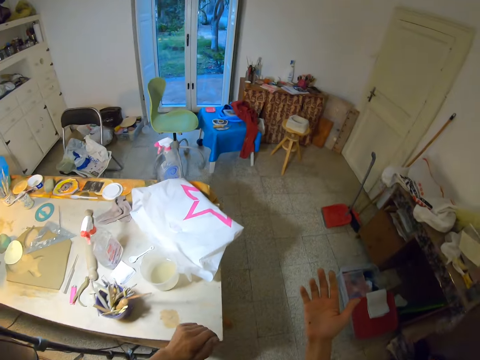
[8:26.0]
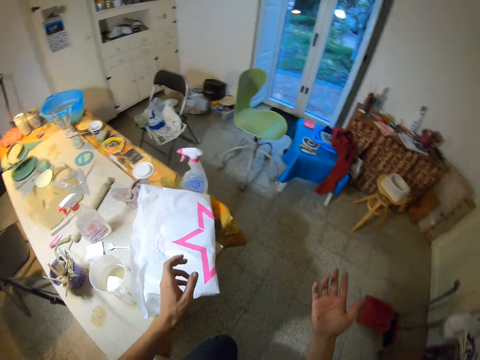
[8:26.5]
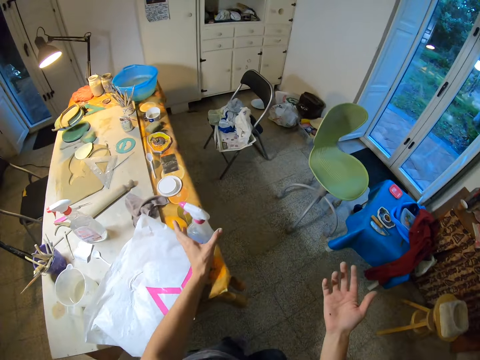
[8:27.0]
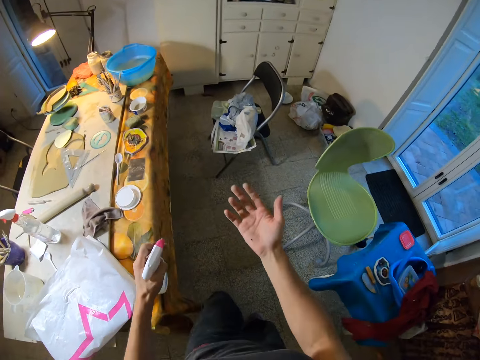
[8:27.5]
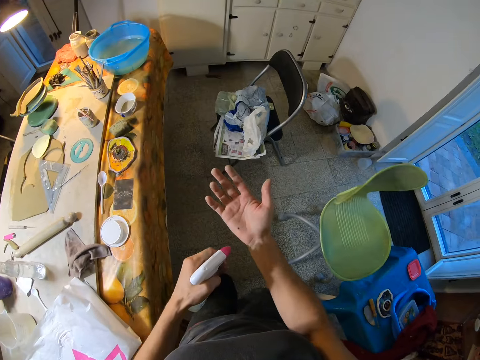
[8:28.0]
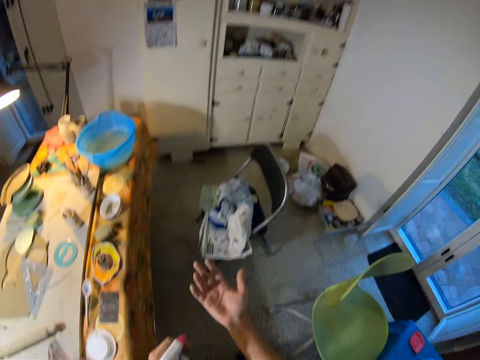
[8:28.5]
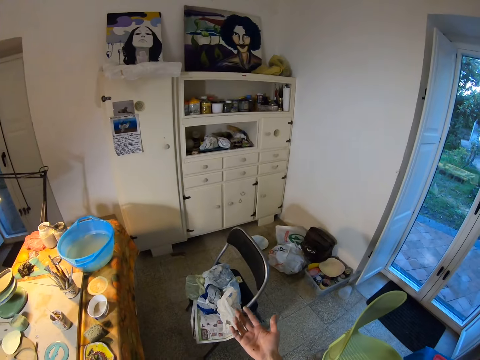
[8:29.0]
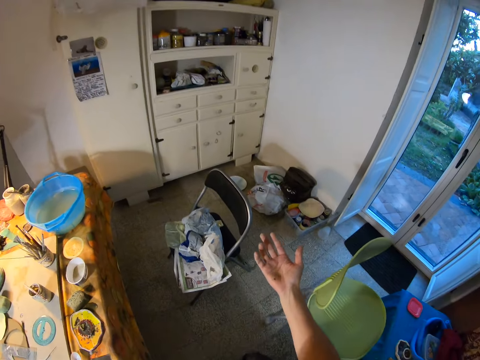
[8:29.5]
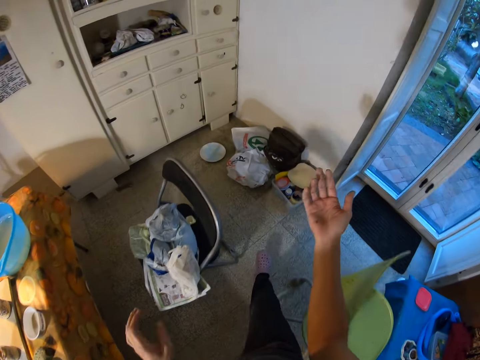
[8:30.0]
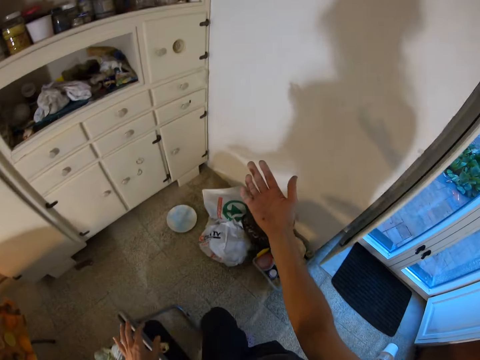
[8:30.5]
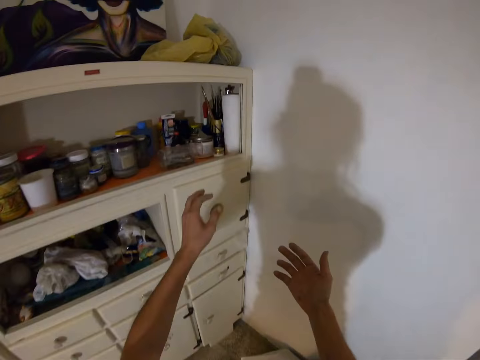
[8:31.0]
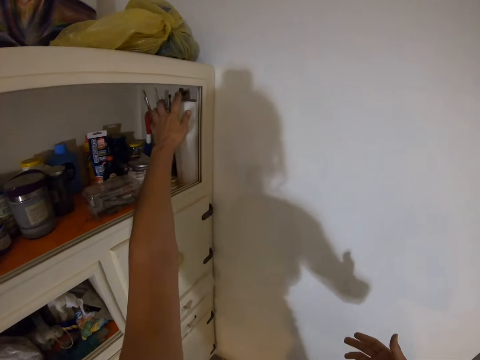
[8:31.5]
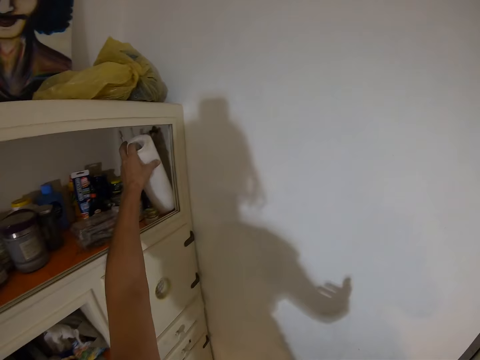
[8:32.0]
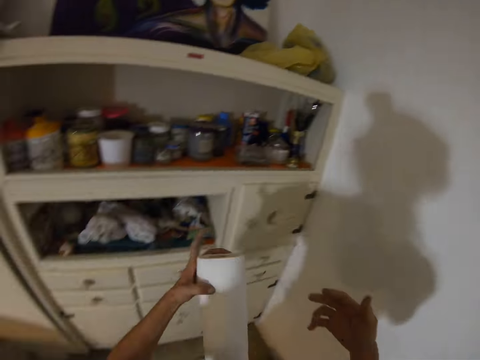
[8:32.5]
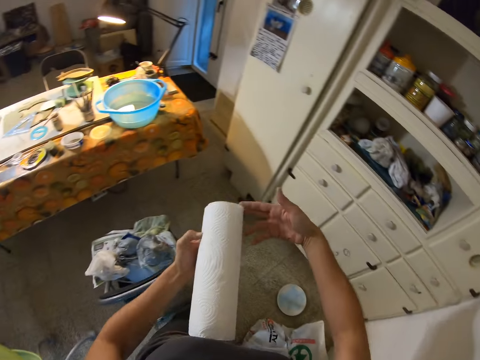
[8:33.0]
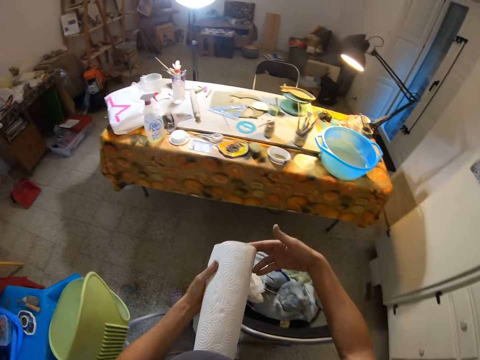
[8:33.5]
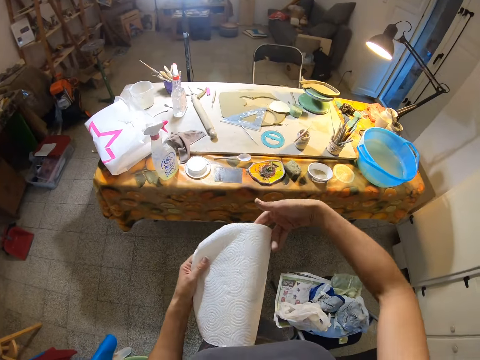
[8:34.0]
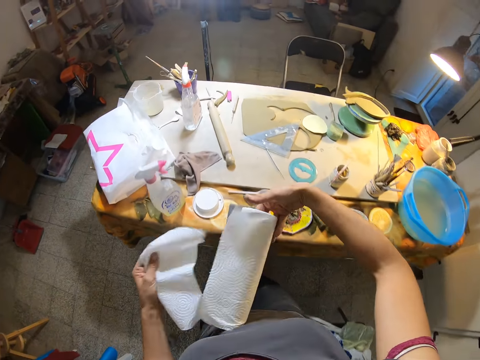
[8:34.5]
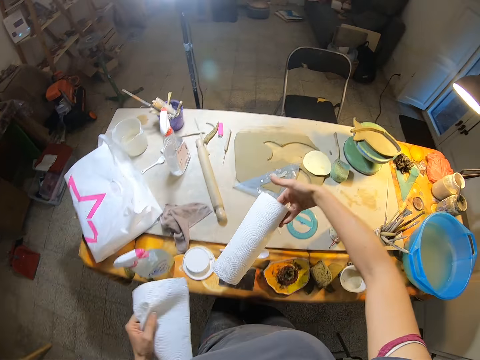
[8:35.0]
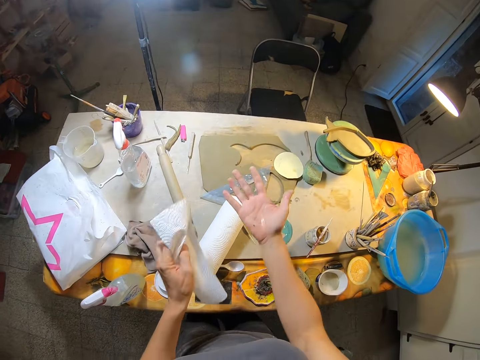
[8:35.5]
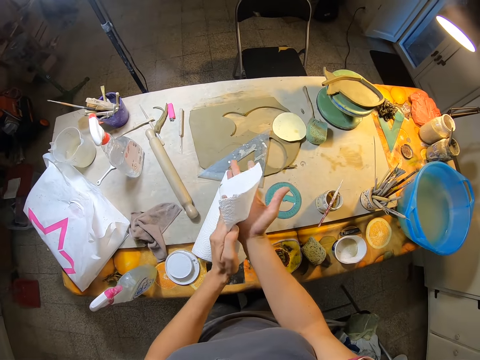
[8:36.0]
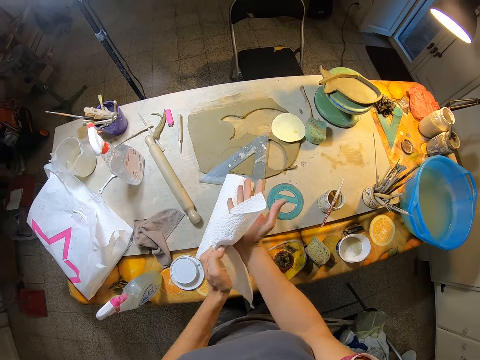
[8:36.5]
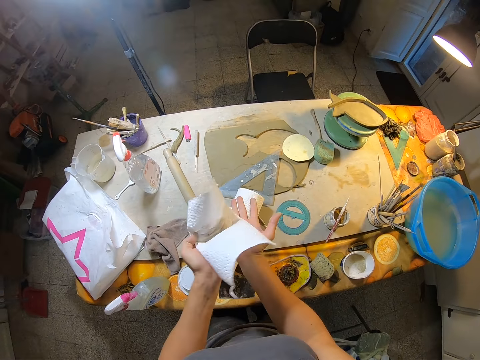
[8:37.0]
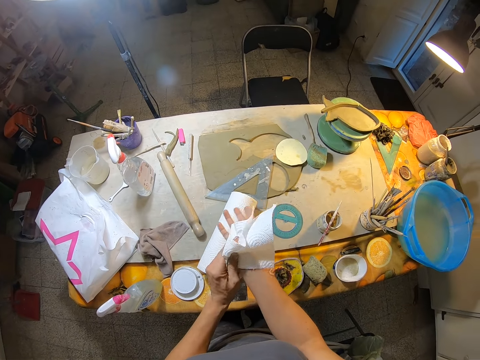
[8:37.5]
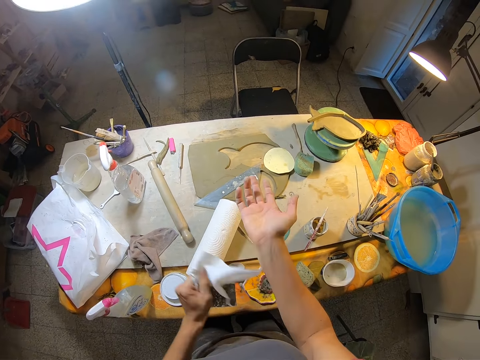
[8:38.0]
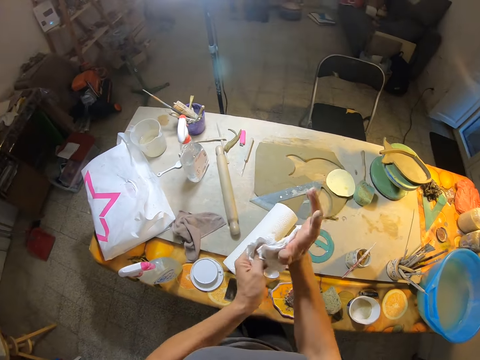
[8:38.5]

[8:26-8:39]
The camera wearer lifts a water sprayer from the table with her left hand. She sprays water from the water sprayer in her left hand on her right hand. She drops the water sprayer from her left hand on the table. She grabs a tissue or paper towel from a shelf with her left hand. She holds the tissue with her right hand. She removes a tissue from the tissue in her right hand with her left hand. She drops the tissue from her right hand to the table. She wipes the bug off her right hand with the tissue in her left hand.

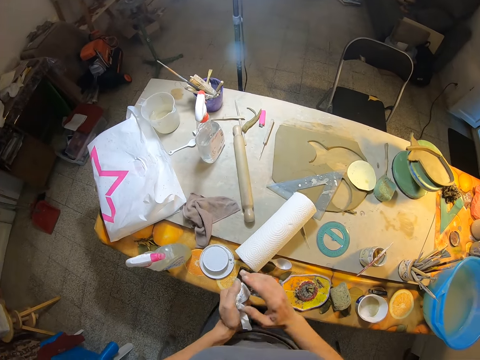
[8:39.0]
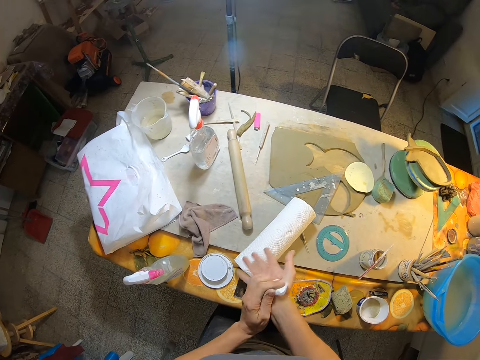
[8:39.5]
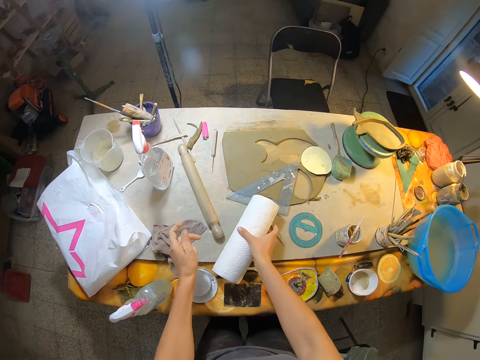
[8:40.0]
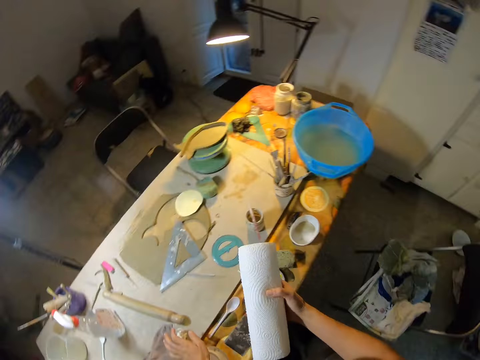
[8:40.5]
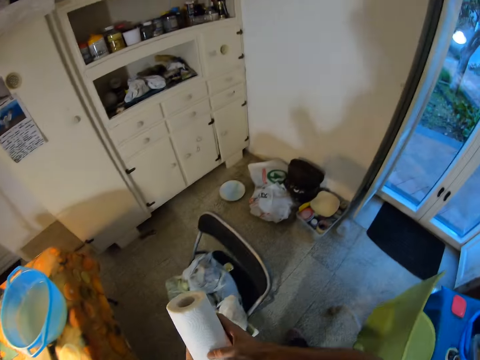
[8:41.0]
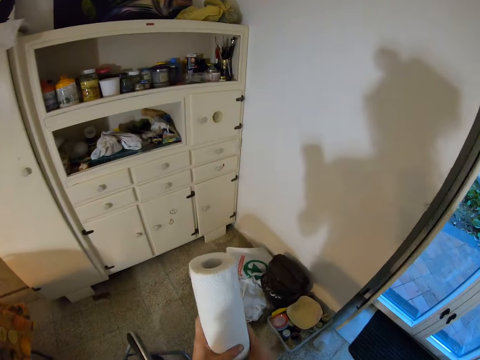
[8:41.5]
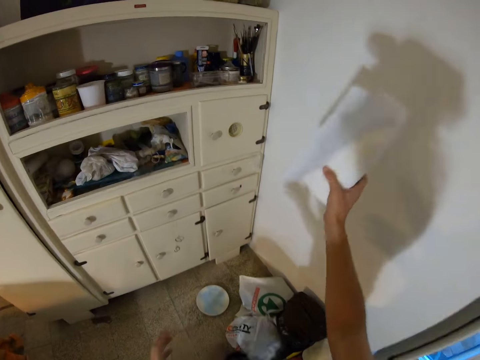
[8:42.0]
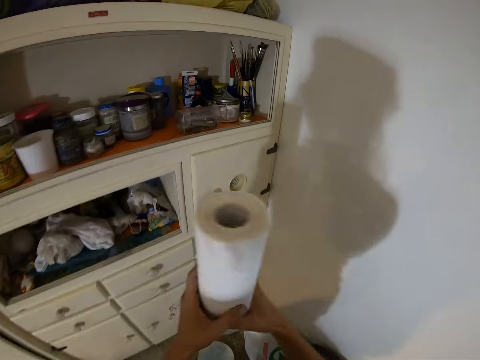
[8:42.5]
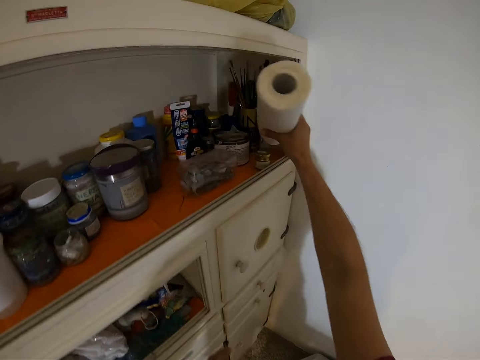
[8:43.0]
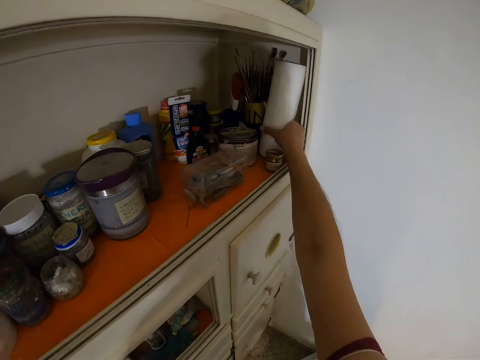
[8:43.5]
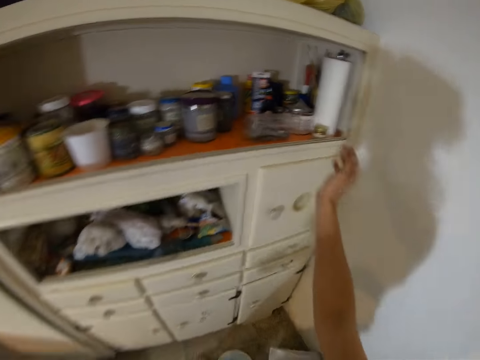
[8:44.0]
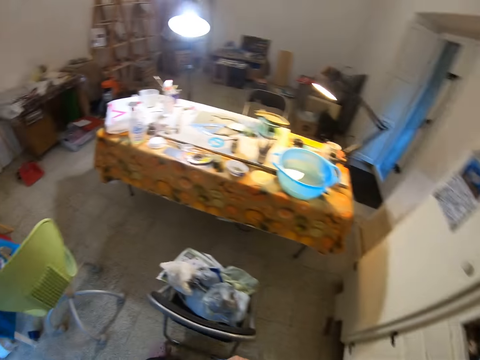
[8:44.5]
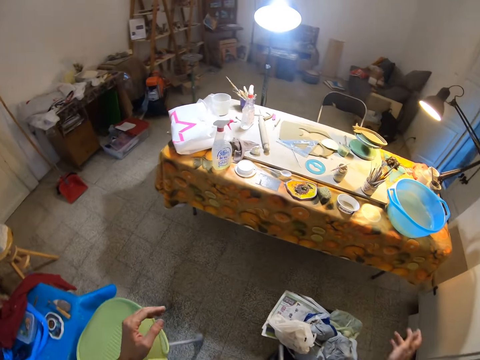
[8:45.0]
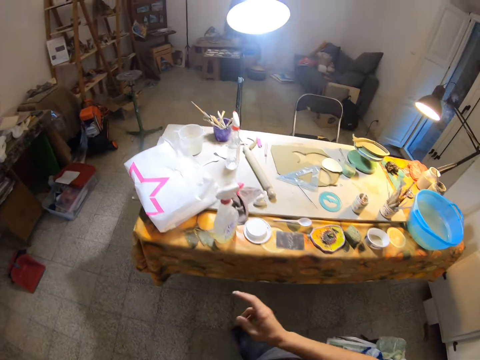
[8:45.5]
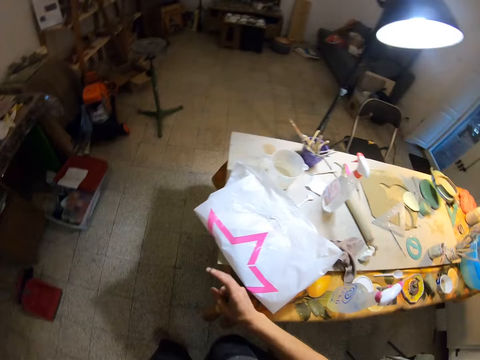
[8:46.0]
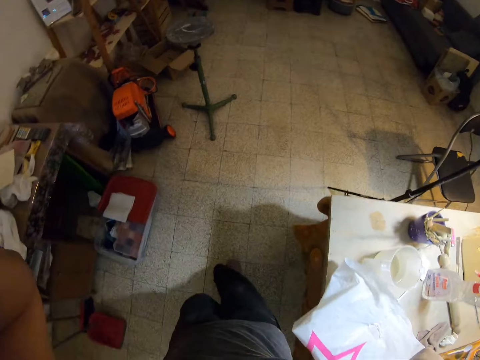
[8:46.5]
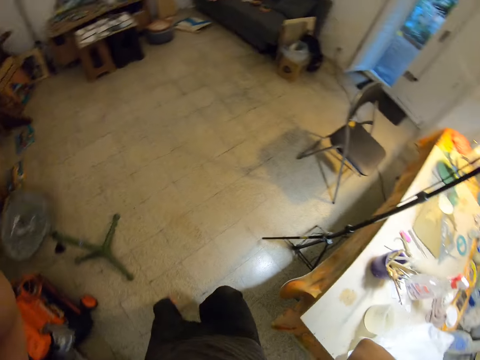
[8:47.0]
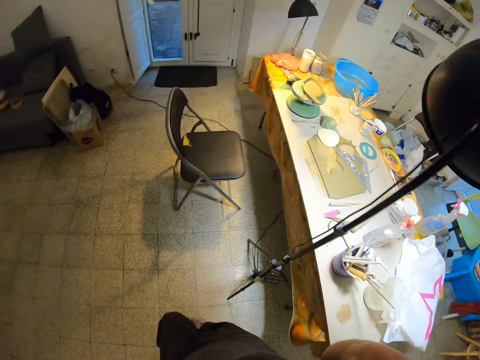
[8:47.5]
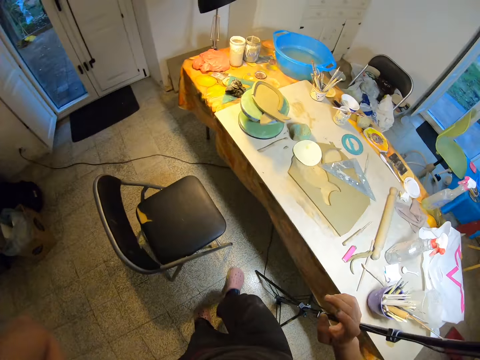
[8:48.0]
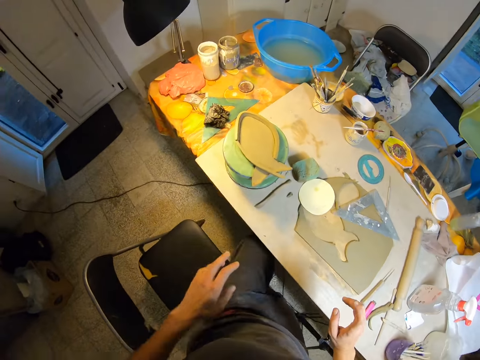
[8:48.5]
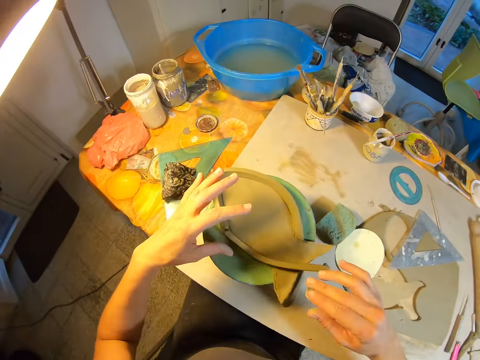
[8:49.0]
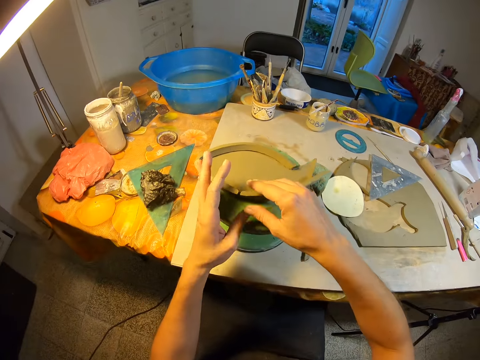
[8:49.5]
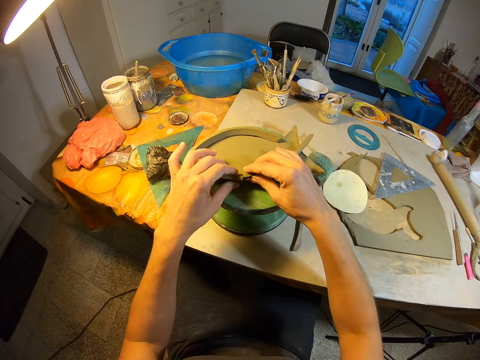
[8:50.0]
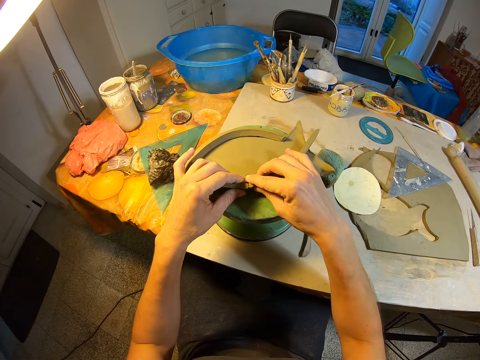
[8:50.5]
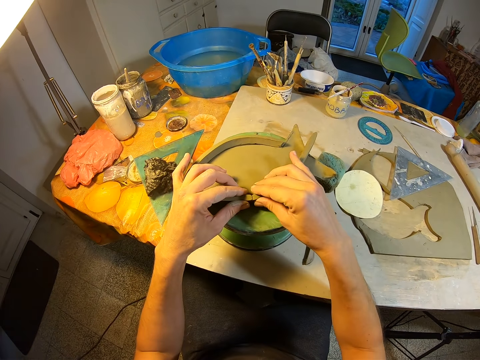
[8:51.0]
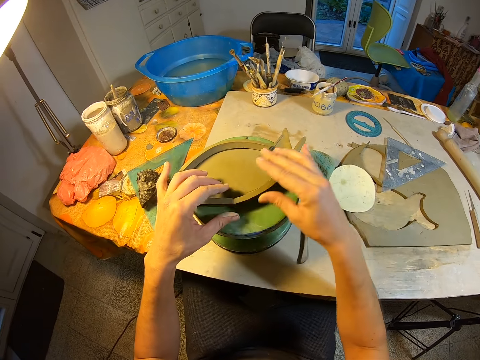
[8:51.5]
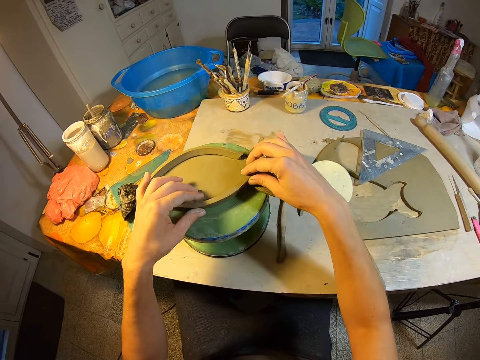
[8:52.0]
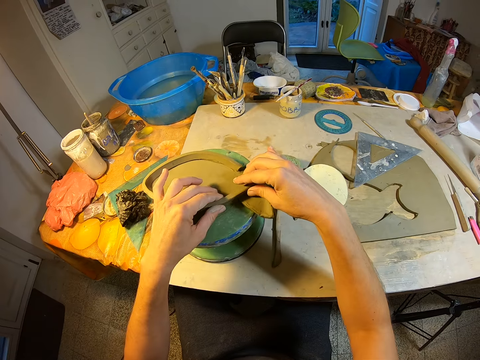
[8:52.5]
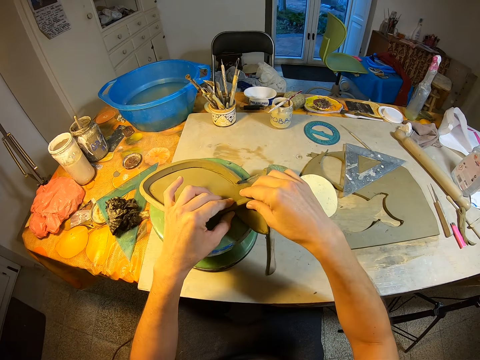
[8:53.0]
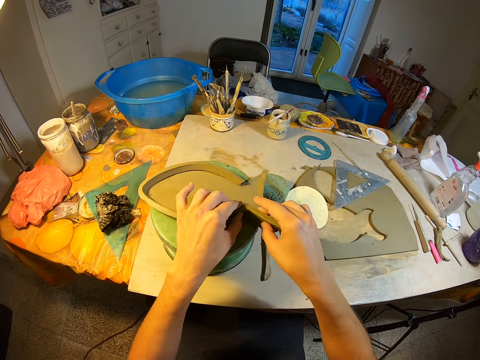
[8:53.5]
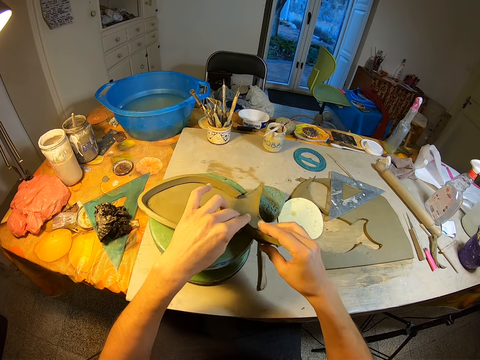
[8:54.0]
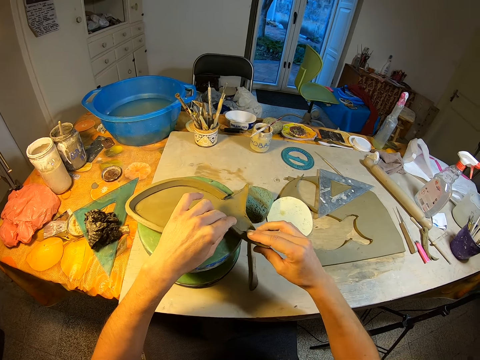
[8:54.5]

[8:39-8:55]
The camera wearer grabs the tissue on the table with her right hand. She holds the tissue with both hands. She holds the tissue with her right hand. She holds the tissue with both hands. She holds the tissue with her right hand. She places the tissue in her right hand in the shelf. She walks in the house. She touches the camera on her head with both hands. She sits on the chair. She works on the clay mold on the revolving seat on the table with both hands. She fixes the wet clay art.
